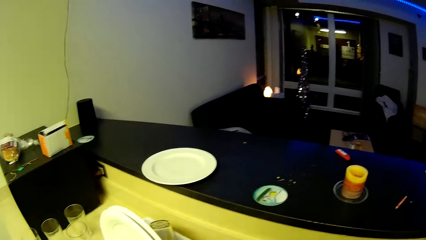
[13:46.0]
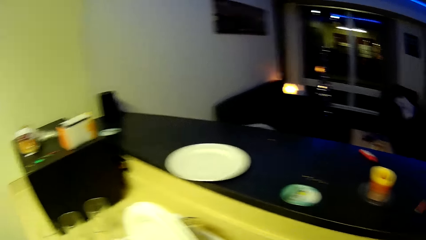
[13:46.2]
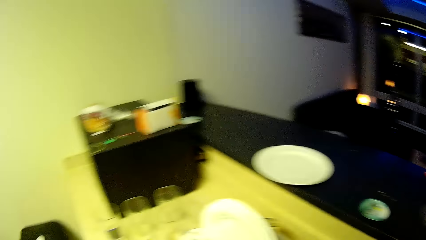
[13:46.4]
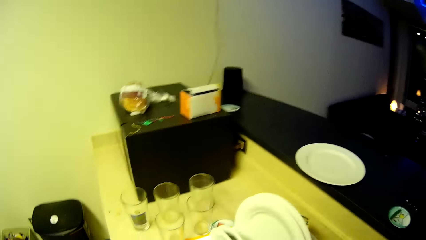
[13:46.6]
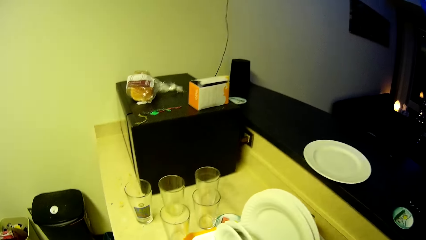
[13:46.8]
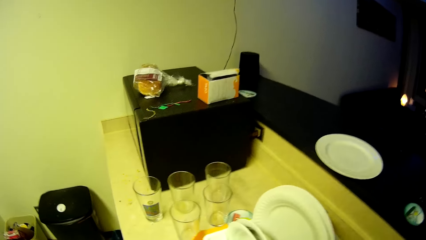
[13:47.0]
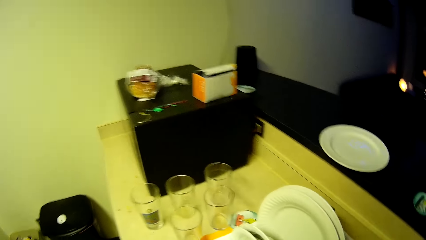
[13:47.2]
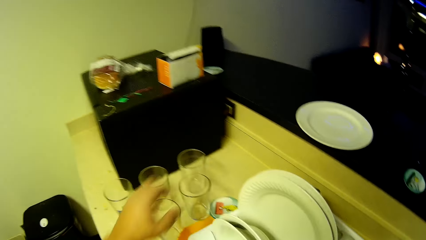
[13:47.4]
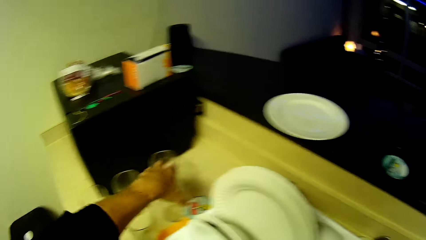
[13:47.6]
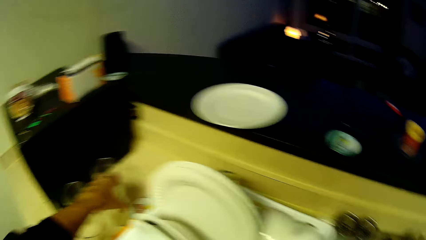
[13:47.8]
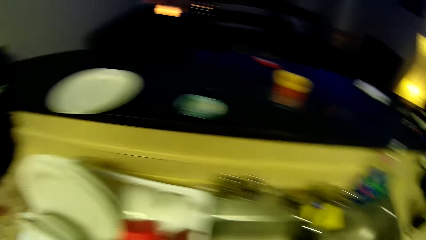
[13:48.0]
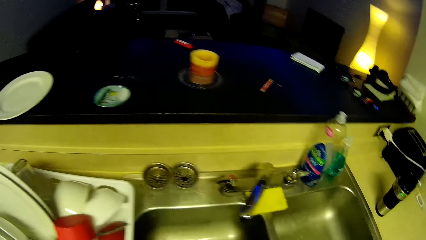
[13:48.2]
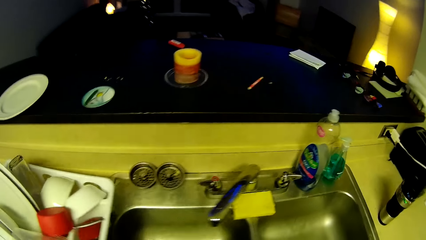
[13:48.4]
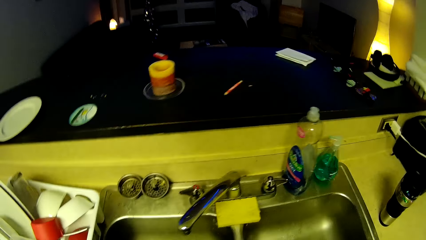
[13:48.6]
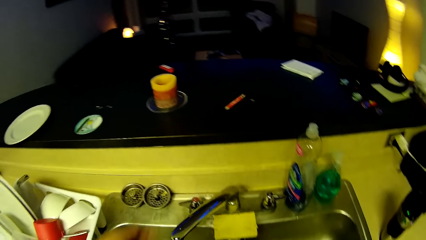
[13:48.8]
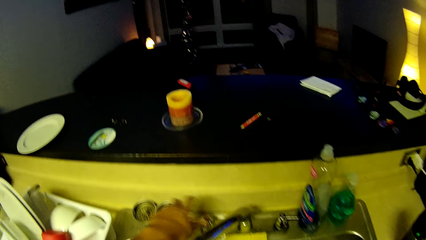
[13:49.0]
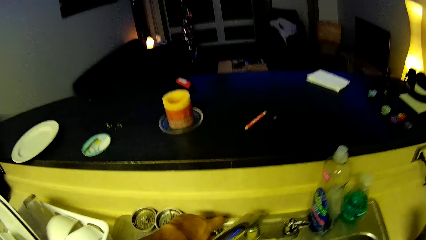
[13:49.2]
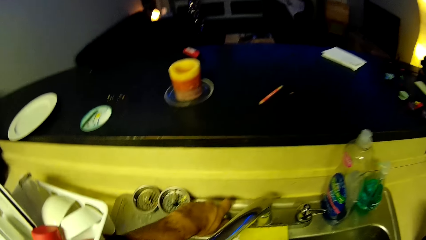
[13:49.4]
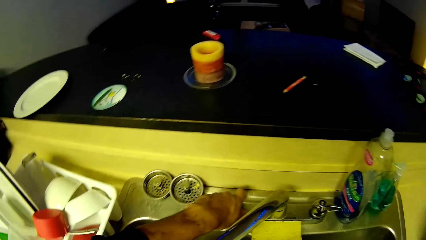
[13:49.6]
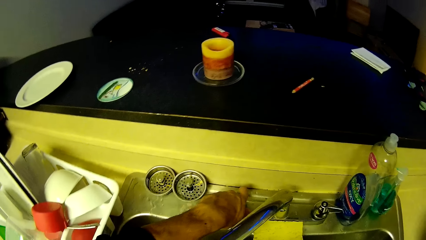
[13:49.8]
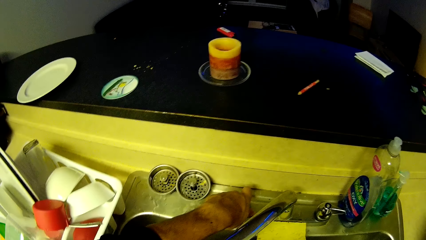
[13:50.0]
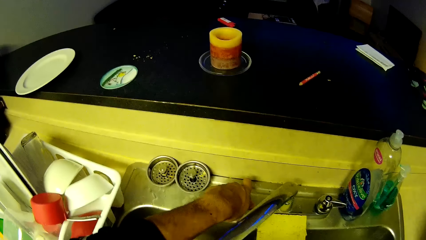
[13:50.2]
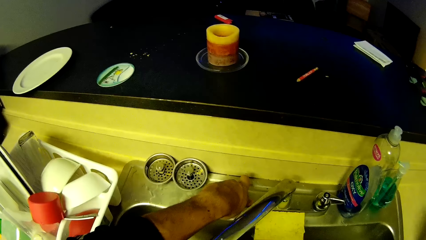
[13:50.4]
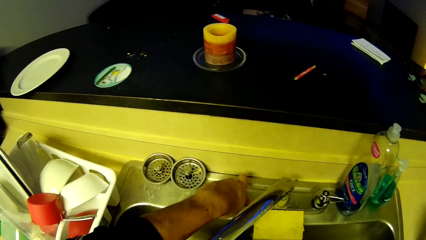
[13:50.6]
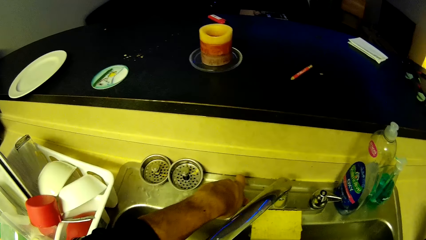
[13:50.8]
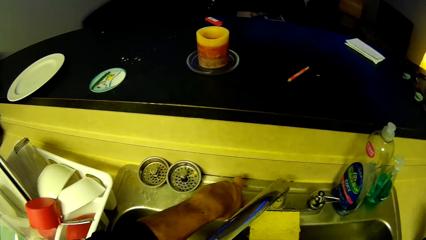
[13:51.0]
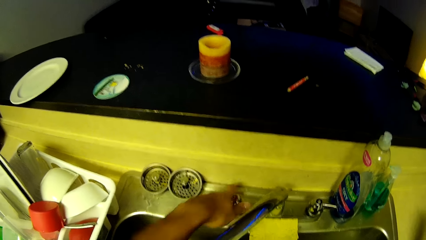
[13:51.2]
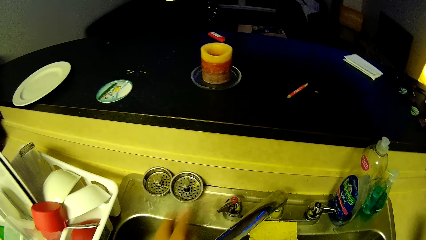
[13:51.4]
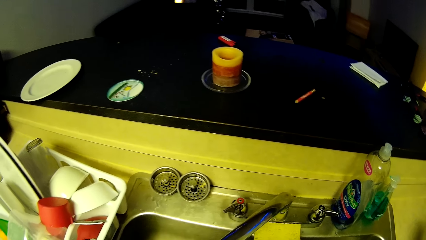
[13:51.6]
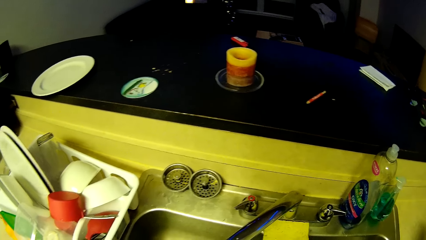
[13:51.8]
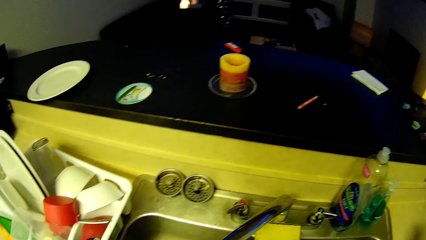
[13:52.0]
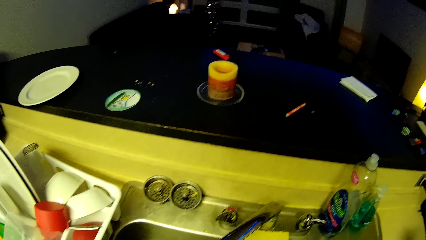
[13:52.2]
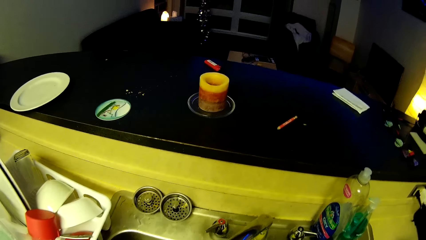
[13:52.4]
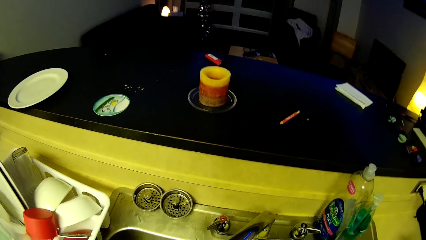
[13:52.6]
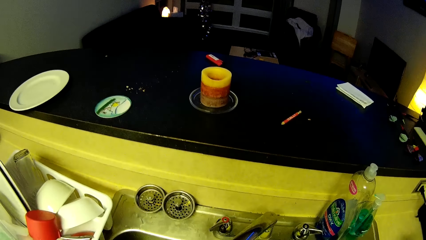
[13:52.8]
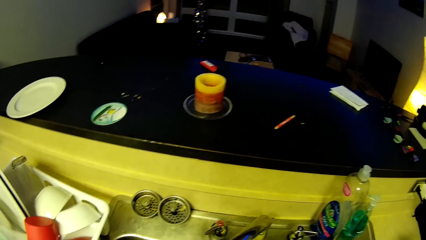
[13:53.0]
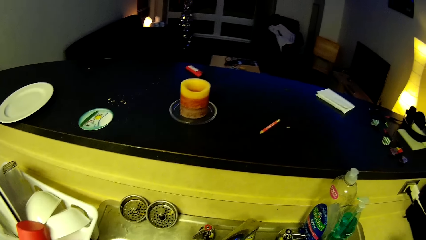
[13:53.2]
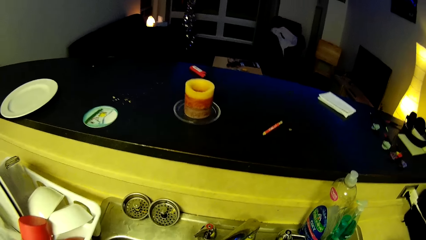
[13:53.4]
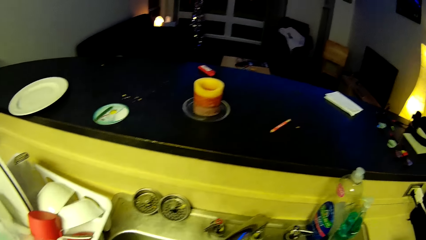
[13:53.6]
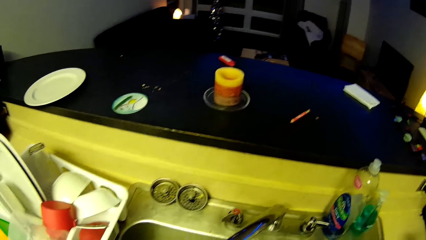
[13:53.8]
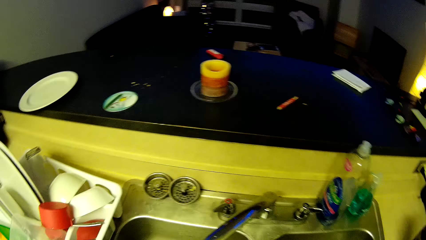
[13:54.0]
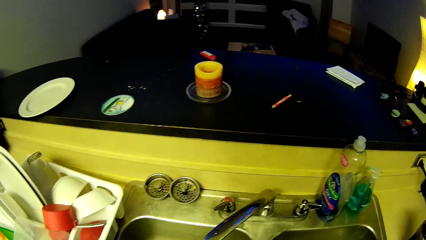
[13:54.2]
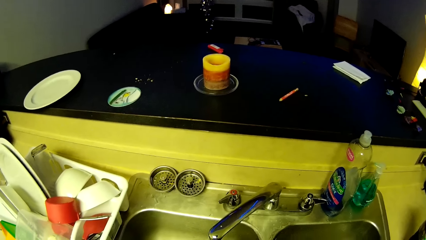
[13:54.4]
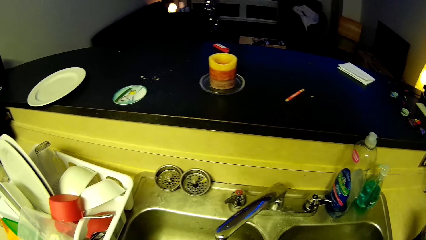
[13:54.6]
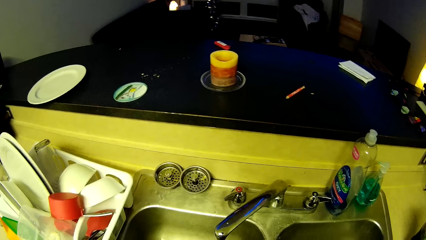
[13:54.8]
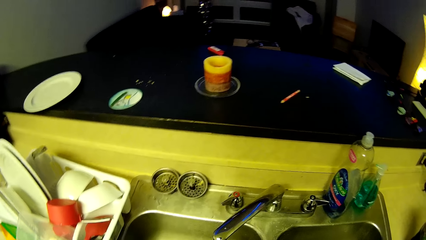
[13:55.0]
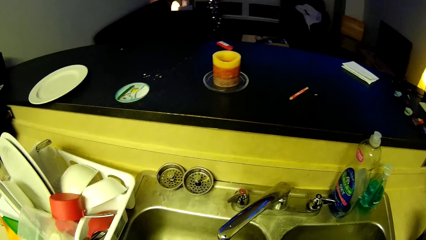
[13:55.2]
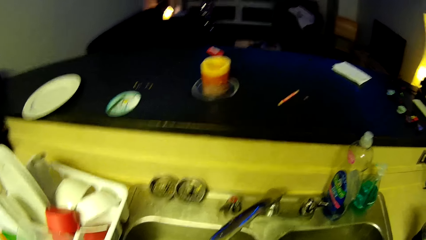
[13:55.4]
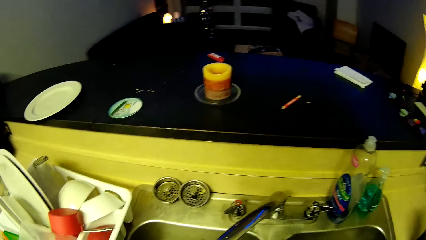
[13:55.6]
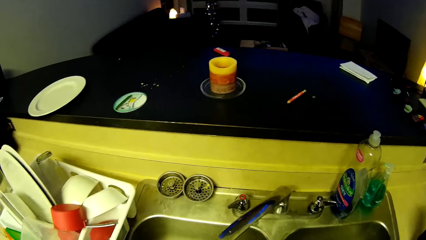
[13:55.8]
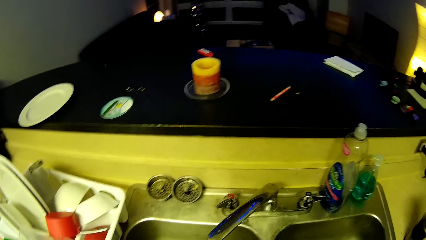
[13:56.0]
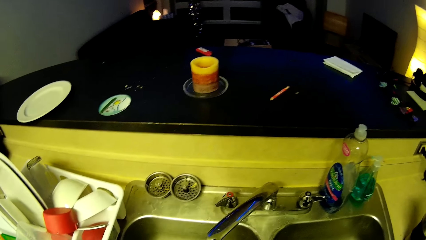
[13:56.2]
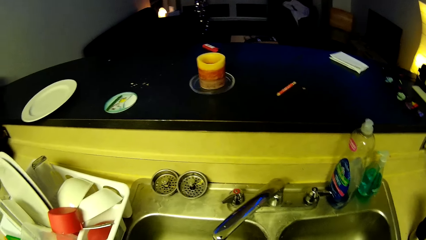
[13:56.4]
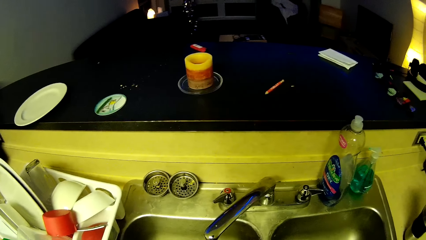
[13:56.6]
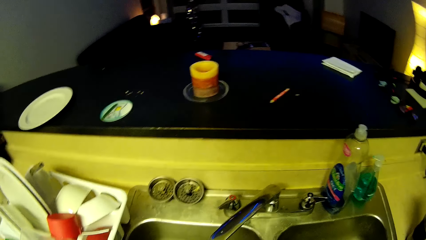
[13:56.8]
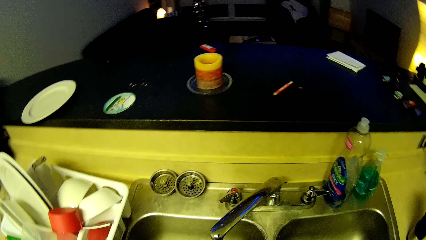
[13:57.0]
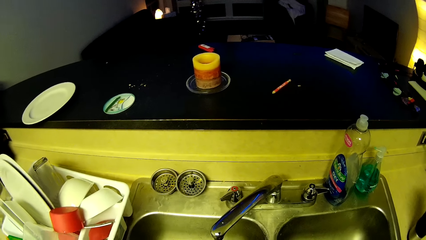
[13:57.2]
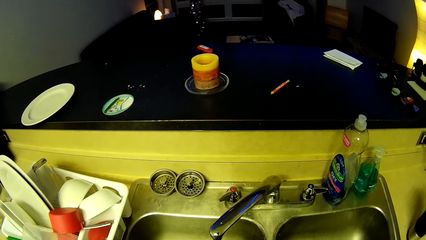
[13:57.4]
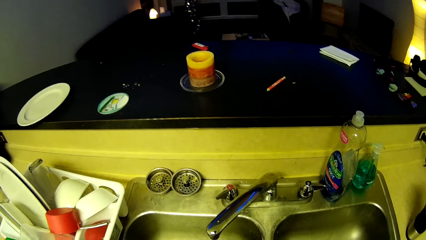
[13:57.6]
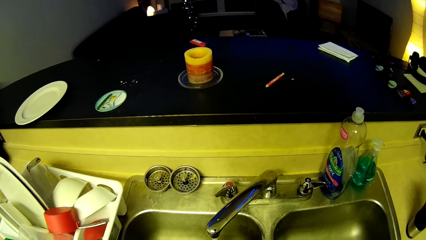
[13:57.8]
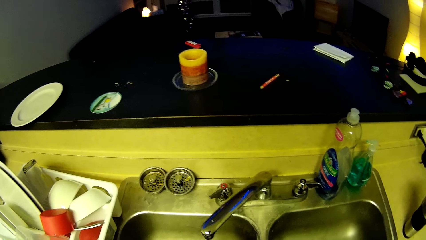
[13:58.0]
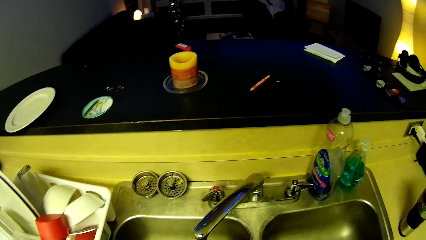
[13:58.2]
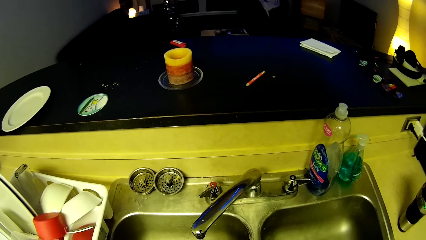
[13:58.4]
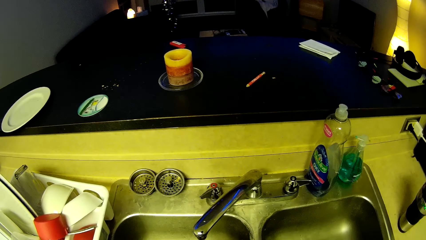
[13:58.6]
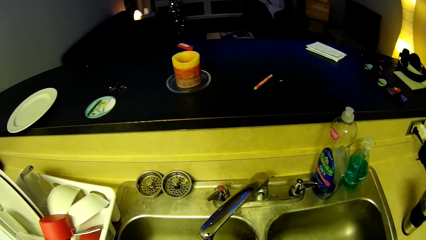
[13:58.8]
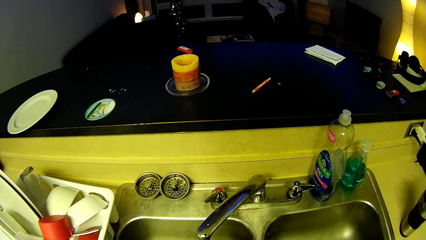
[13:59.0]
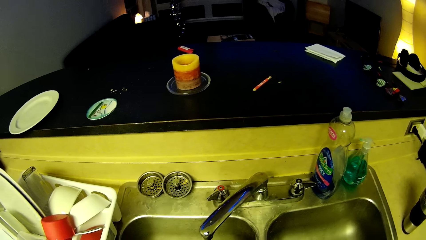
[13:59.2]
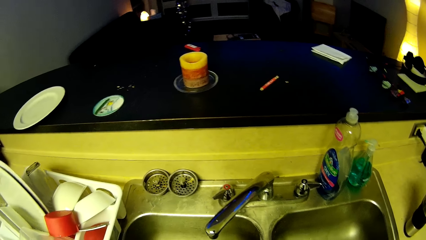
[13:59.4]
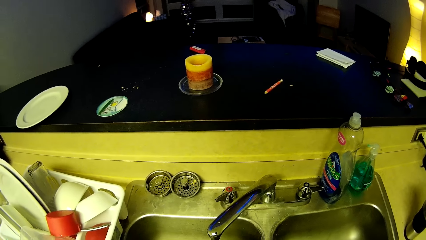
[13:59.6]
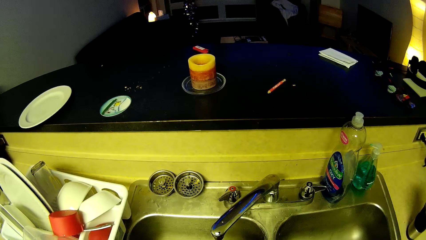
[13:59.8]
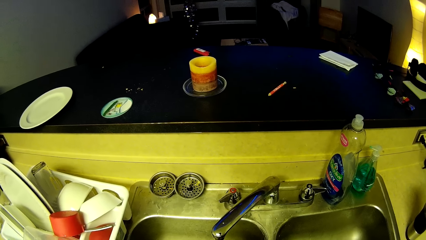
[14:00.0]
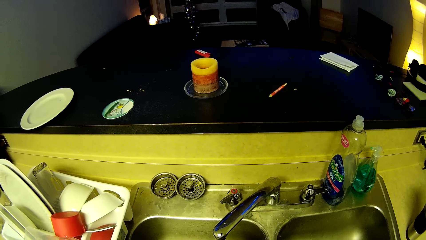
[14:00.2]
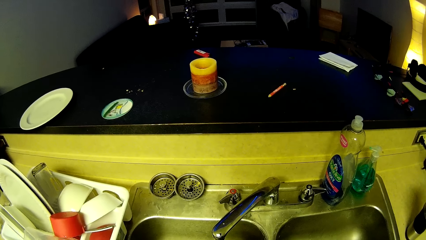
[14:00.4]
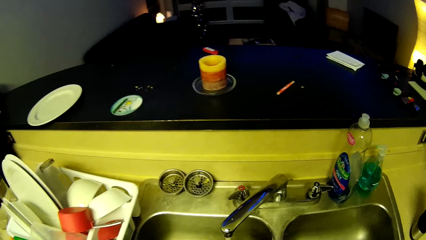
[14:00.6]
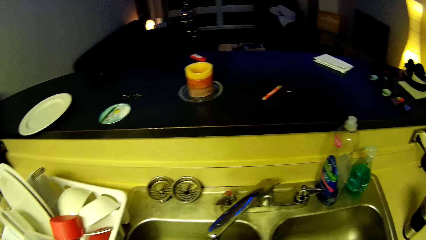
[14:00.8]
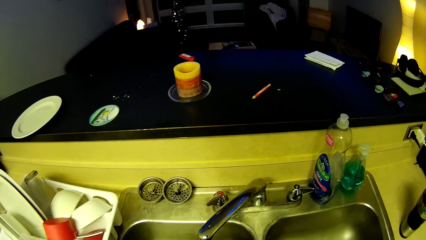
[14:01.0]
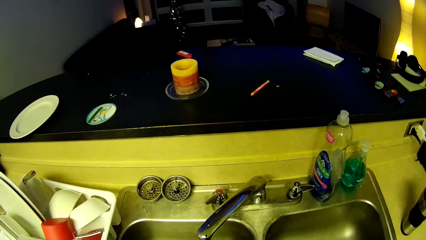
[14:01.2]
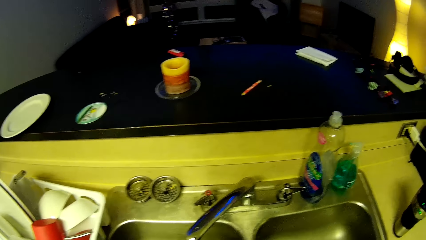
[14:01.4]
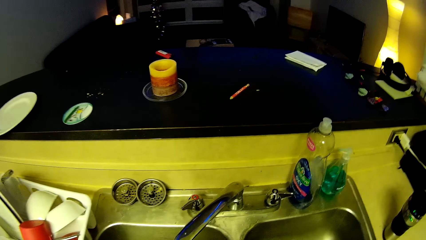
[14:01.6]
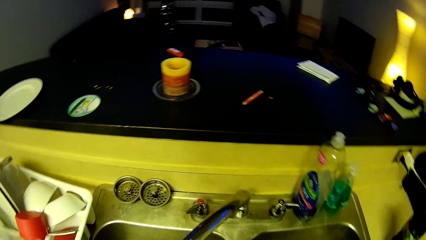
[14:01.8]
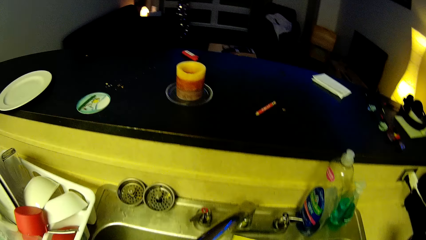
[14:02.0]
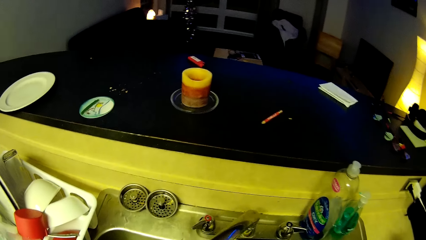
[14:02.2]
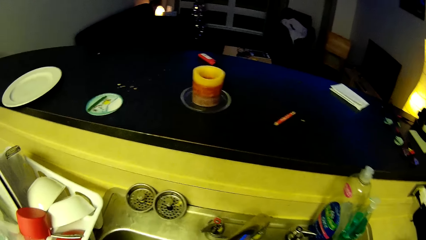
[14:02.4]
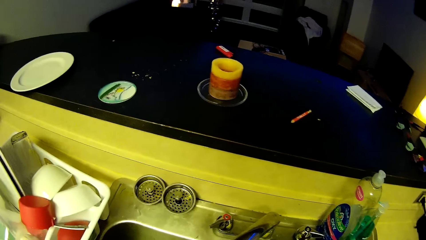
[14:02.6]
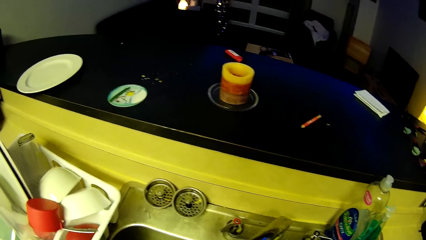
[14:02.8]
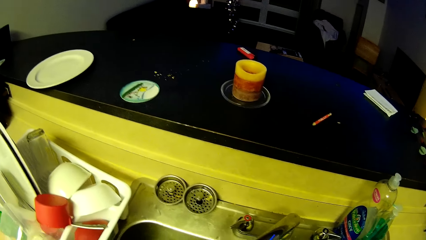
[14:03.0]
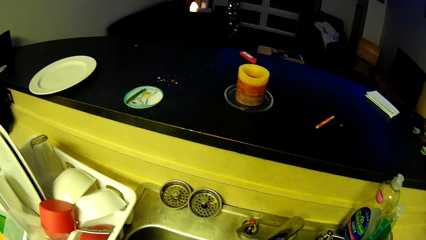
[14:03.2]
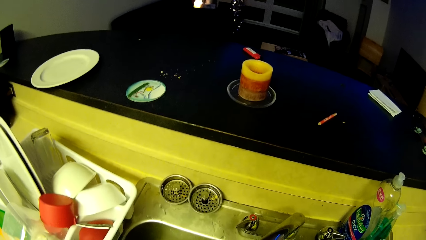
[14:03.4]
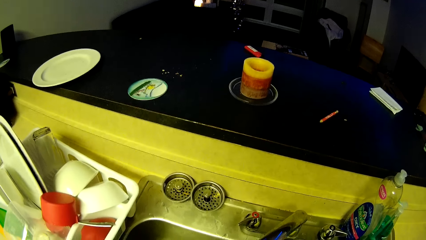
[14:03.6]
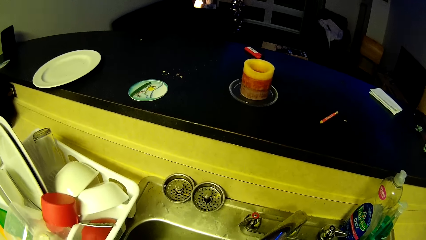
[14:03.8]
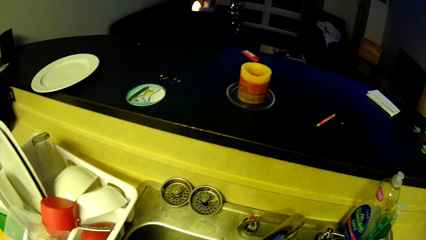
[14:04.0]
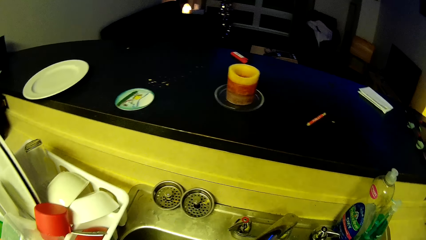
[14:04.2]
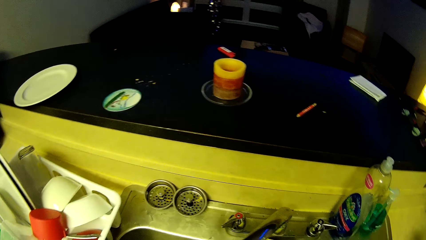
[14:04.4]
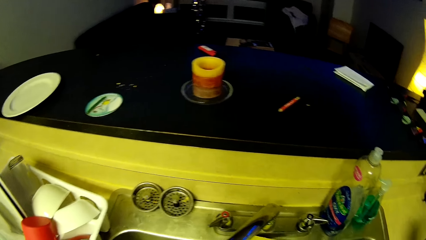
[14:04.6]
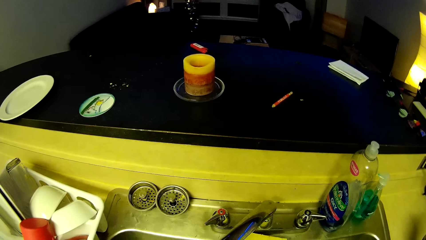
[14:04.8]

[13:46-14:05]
The camera wearer picks up another glass cup from the kitchen slab with his left hand. He adjusts a tap control with his left hand. He opens the tap. He places the sponge on the sink.
